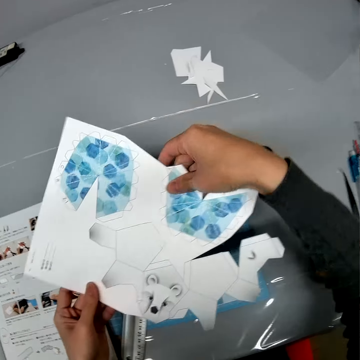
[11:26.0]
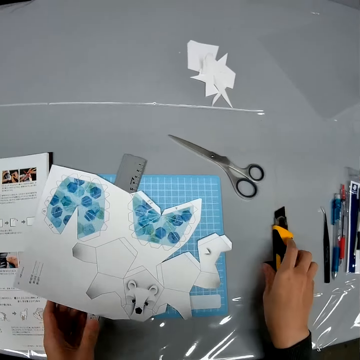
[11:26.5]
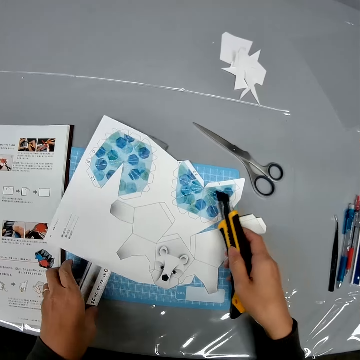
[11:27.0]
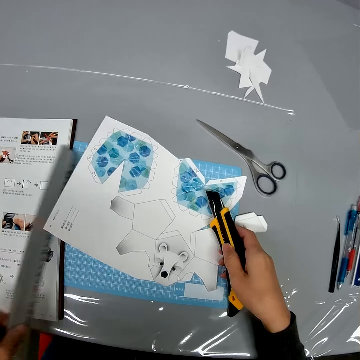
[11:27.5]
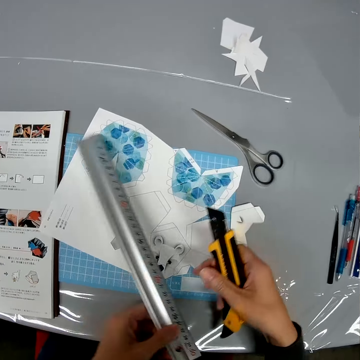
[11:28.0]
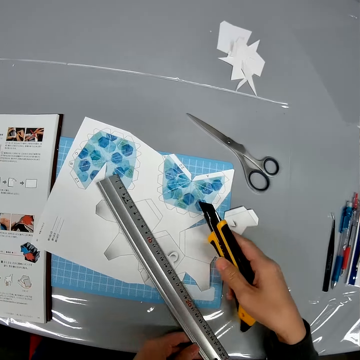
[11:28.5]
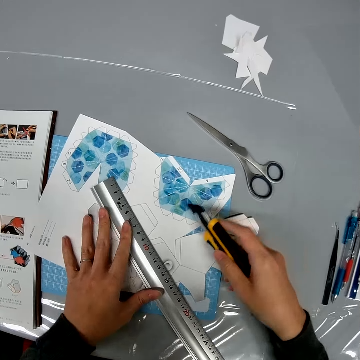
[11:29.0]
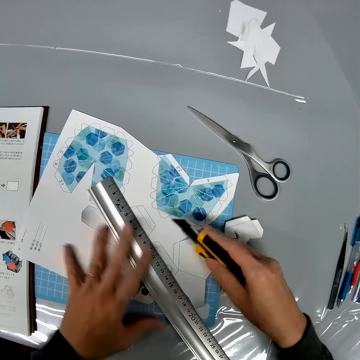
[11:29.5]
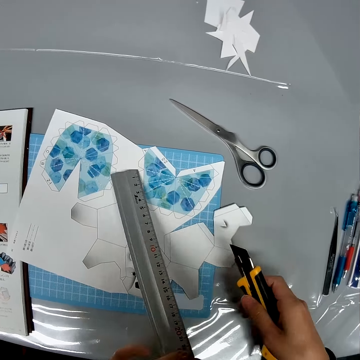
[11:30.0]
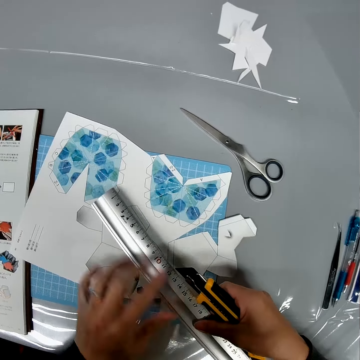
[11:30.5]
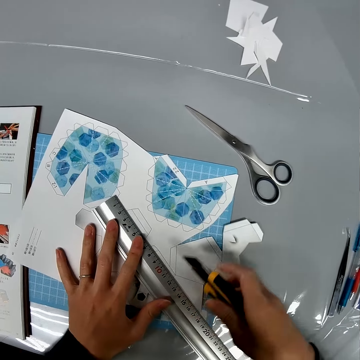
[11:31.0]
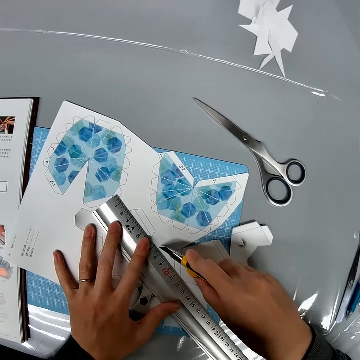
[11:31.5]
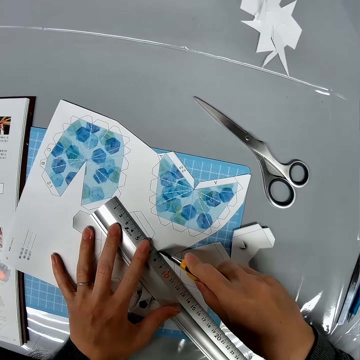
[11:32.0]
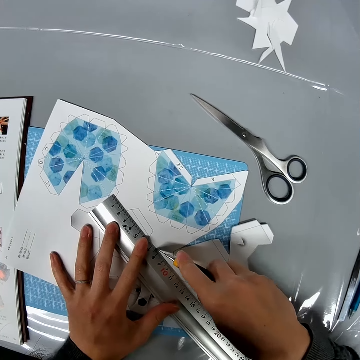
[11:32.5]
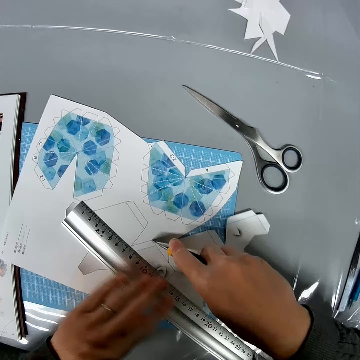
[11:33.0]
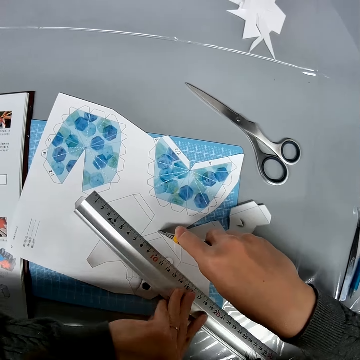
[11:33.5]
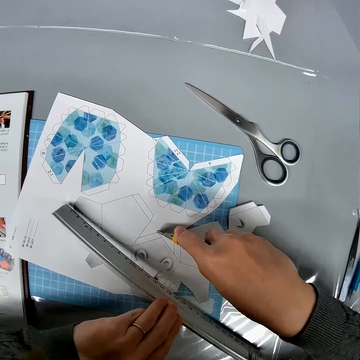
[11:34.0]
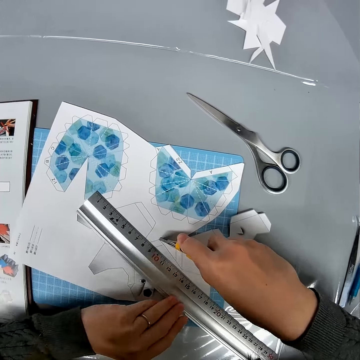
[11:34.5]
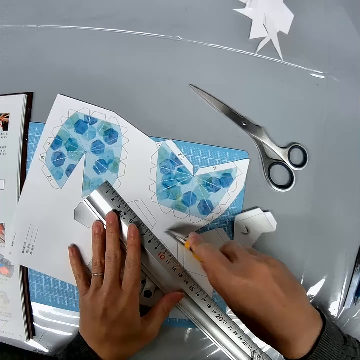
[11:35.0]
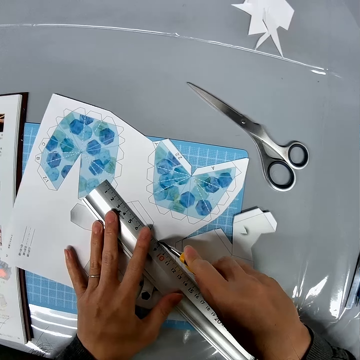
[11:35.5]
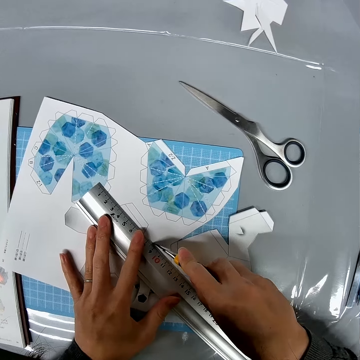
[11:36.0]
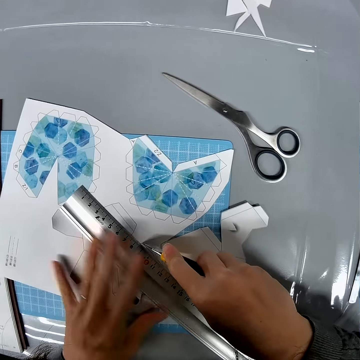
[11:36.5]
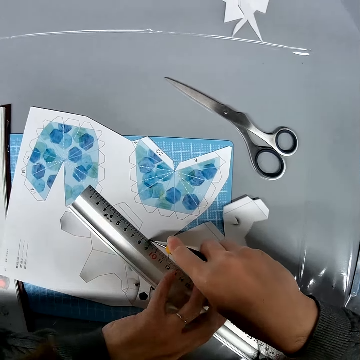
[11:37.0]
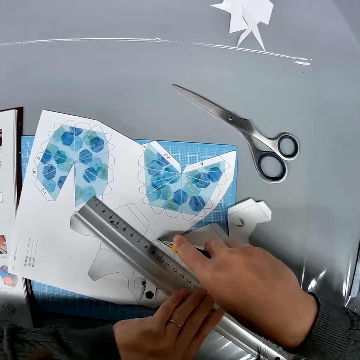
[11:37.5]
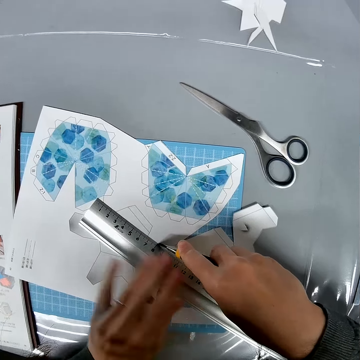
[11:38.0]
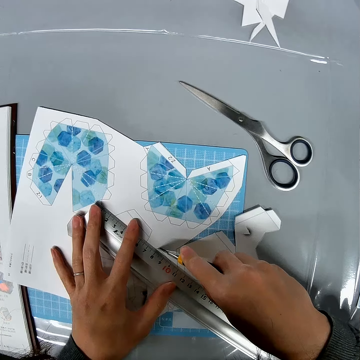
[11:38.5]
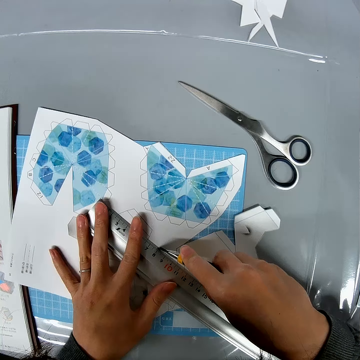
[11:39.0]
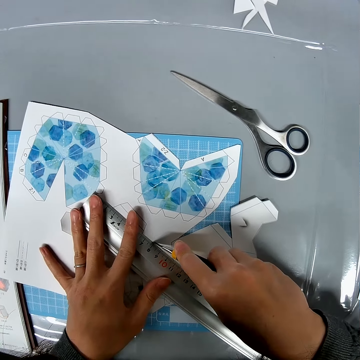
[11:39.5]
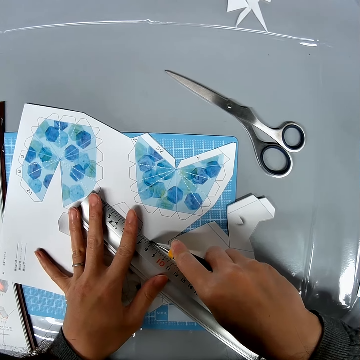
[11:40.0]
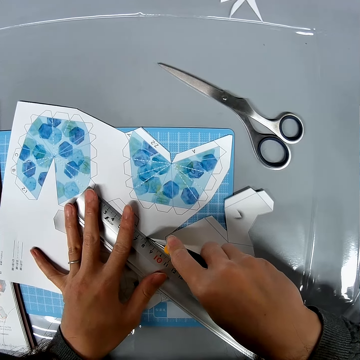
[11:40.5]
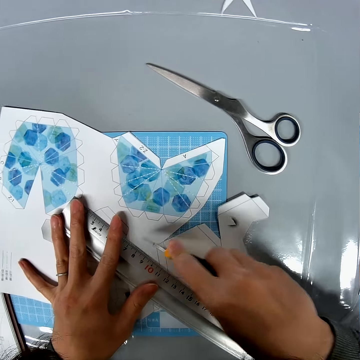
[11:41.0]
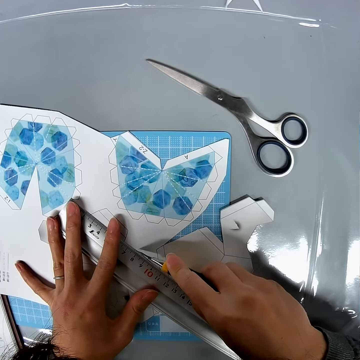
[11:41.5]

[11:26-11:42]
The camera wearer looks at the paper. They place the paper on the table. They pick up the knife from the table. They pick up the ruler from the table. They place the ruler on the paper. They cut the paper. They adjust the ruler.

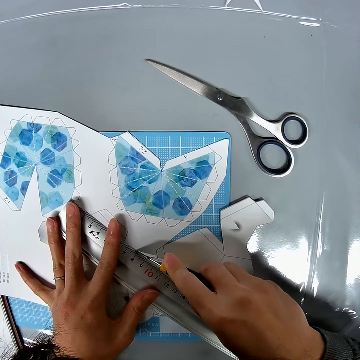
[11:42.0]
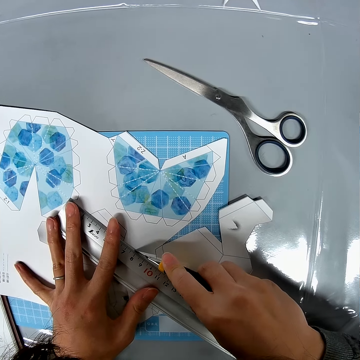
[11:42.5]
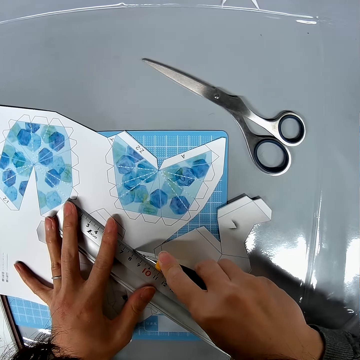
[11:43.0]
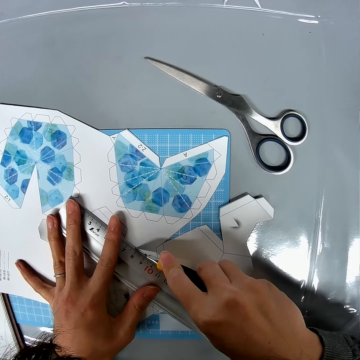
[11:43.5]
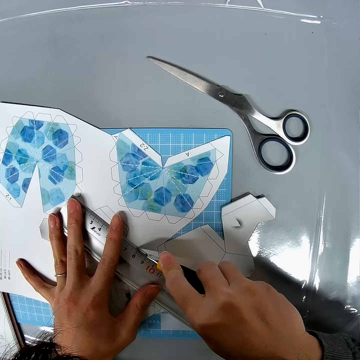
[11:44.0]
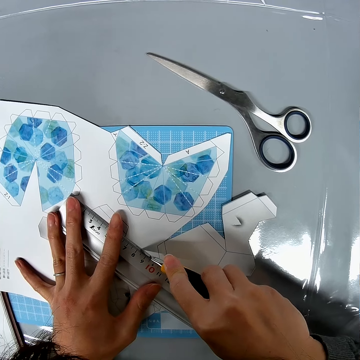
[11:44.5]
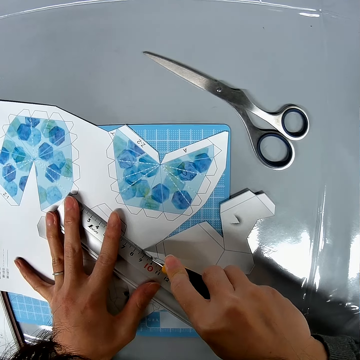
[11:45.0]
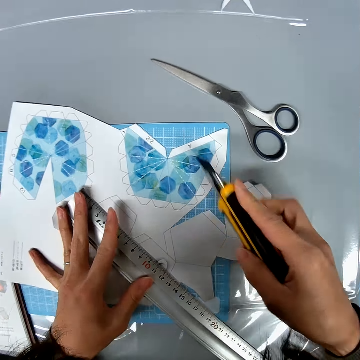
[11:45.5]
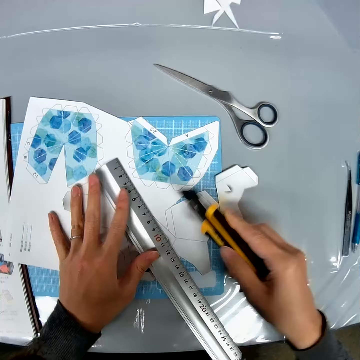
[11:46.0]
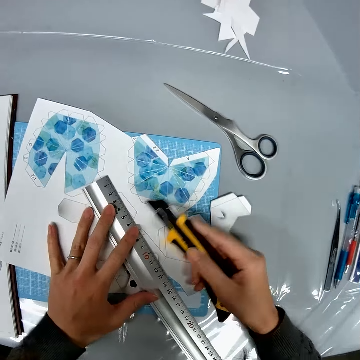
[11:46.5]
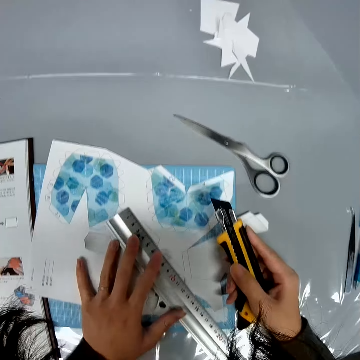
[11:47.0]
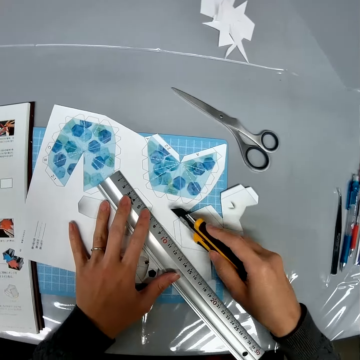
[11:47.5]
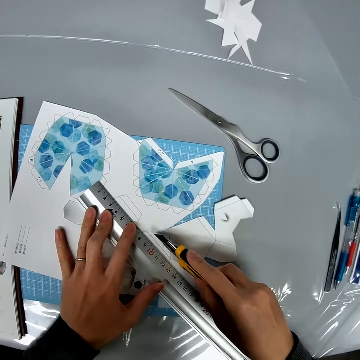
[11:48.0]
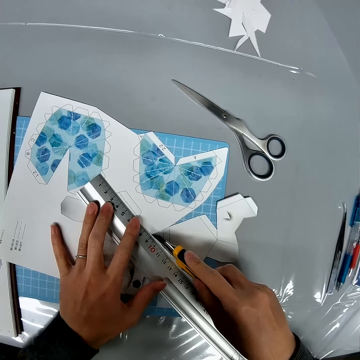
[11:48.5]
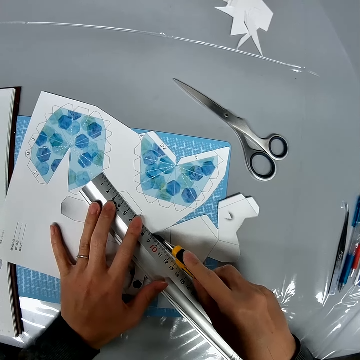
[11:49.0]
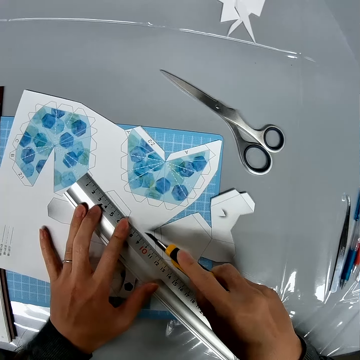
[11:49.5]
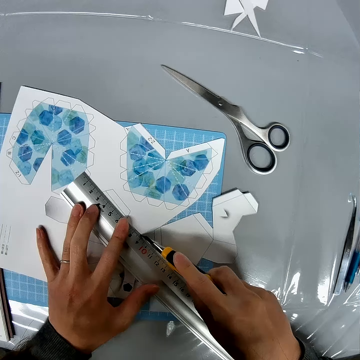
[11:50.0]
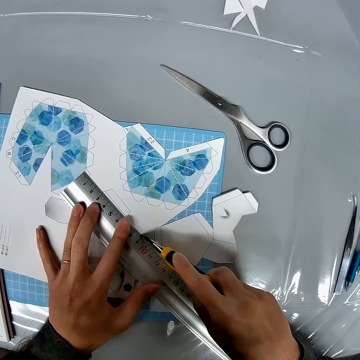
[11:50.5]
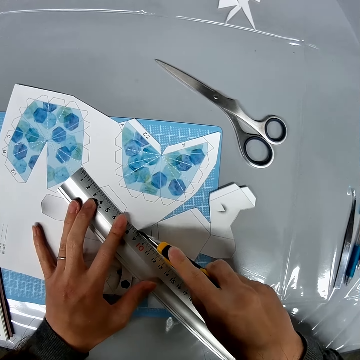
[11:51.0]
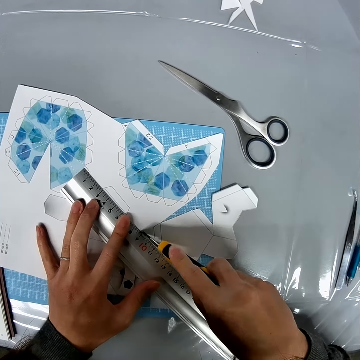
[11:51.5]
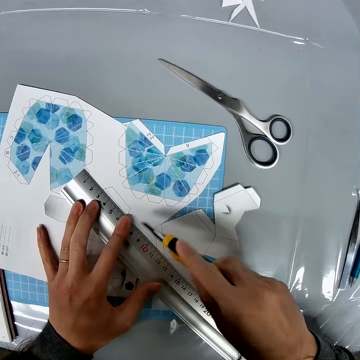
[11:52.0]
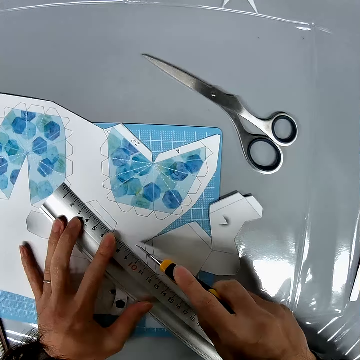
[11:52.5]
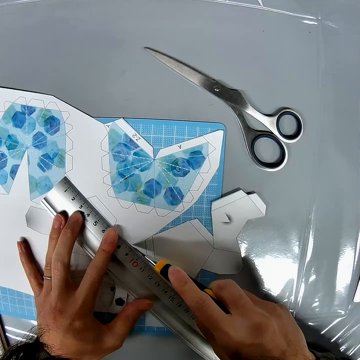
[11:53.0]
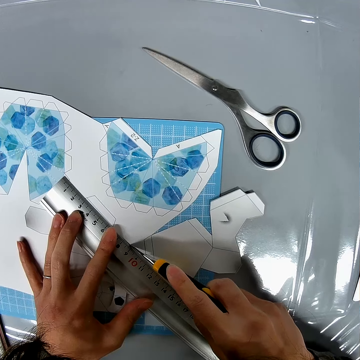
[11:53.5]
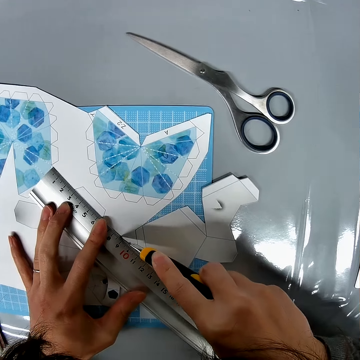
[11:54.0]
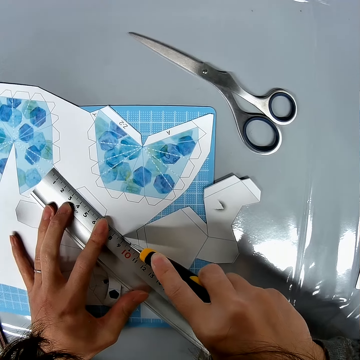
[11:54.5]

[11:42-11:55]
The camera wearer cuts the paper.

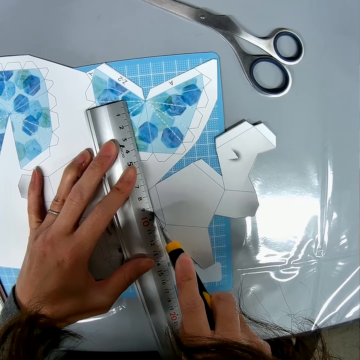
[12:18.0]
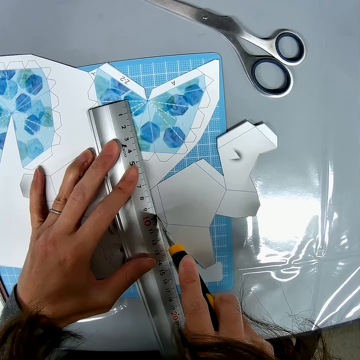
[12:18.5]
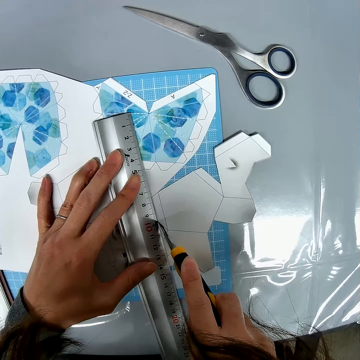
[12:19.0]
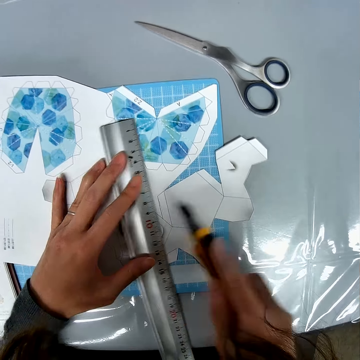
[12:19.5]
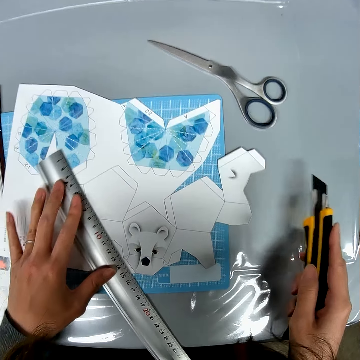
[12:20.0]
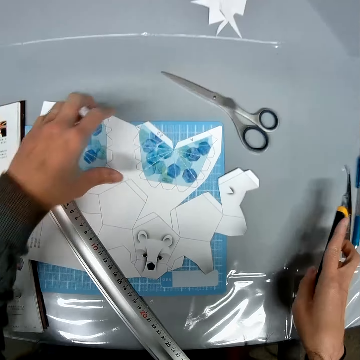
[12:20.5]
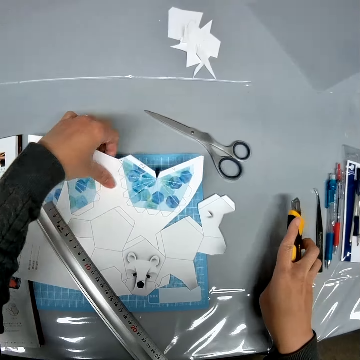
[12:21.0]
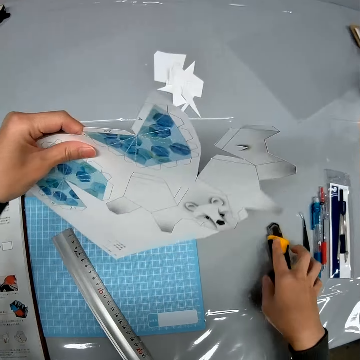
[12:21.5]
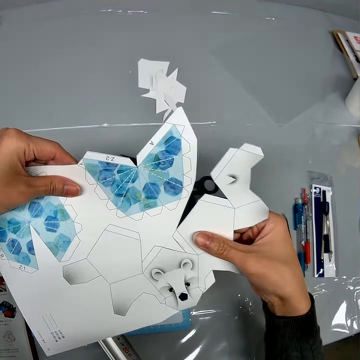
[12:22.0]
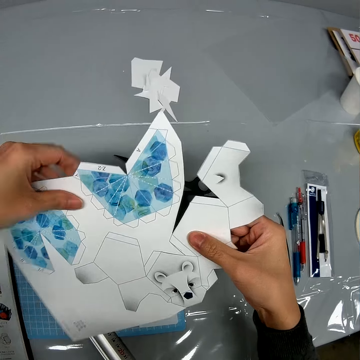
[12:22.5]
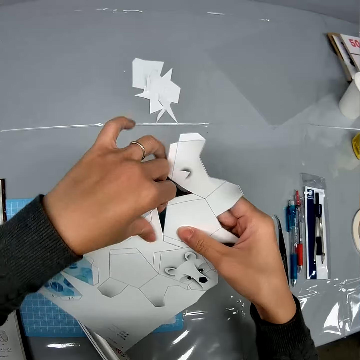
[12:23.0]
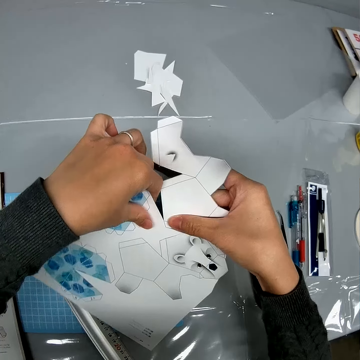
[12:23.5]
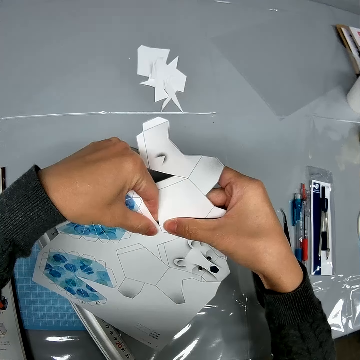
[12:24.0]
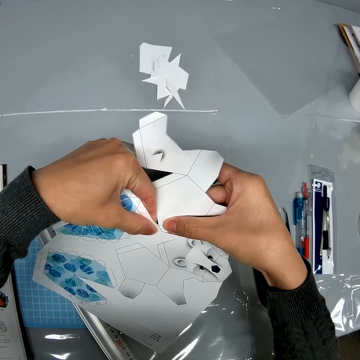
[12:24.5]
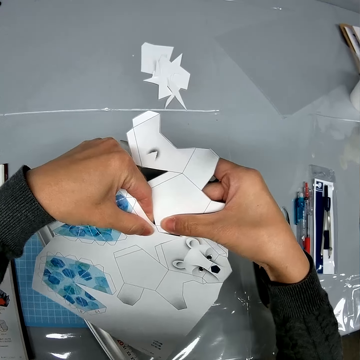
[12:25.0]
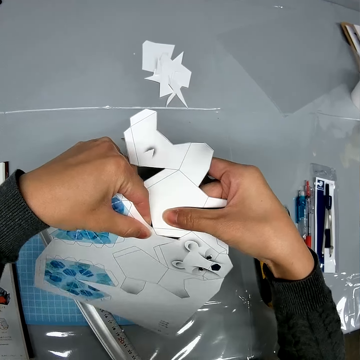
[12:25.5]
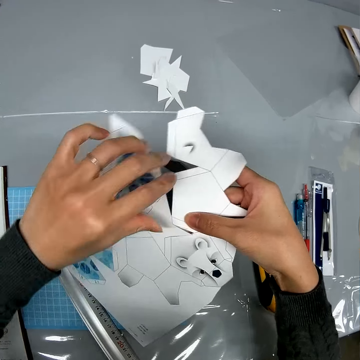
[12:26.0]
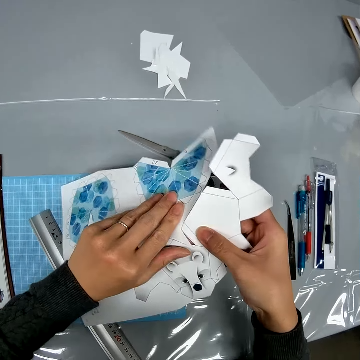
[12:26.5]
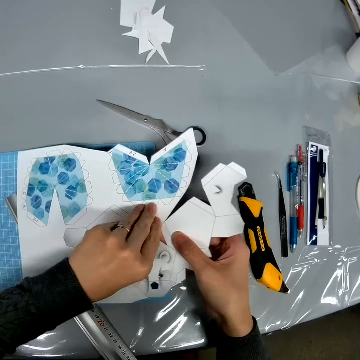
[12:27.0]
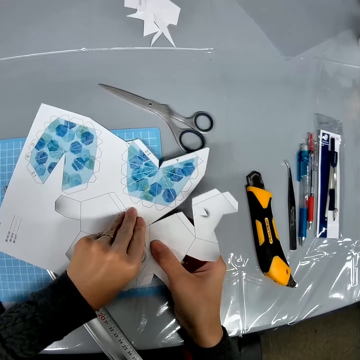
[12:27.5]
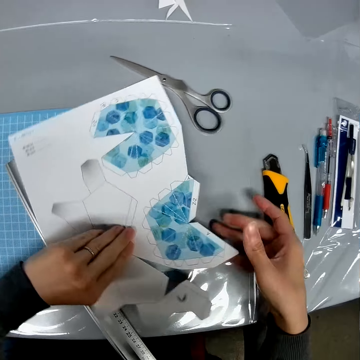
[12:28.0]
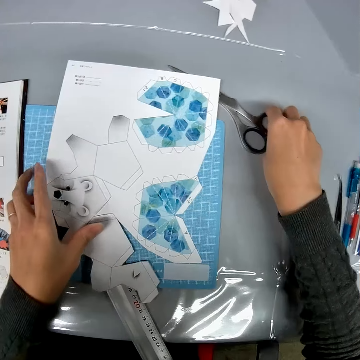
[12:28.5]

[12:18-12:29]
The camera wearer places the knife on the table. They pick up the paper from the table. They carry the paper. They hold the paper with both hands. They pull a cut-off paper from the paper. They place the paper on the table. They turn the paper.
